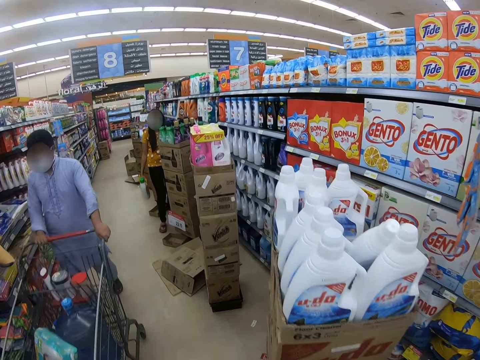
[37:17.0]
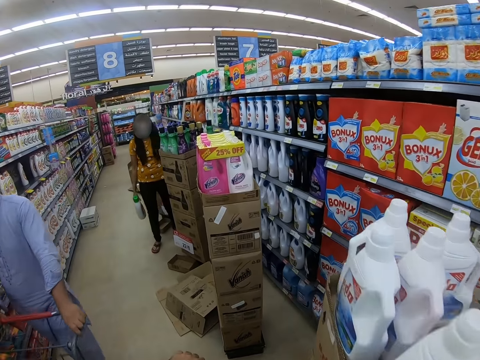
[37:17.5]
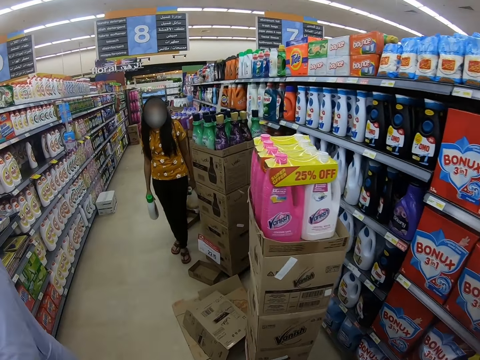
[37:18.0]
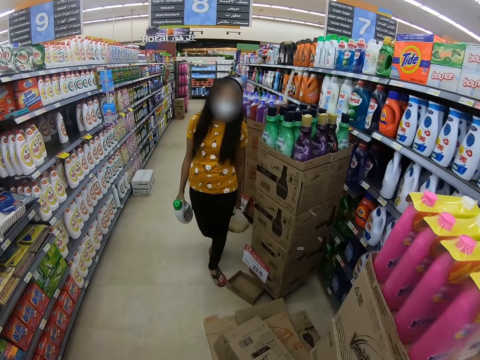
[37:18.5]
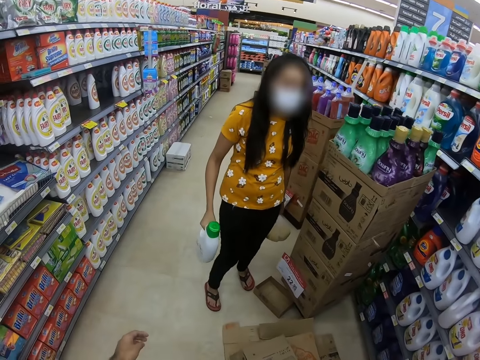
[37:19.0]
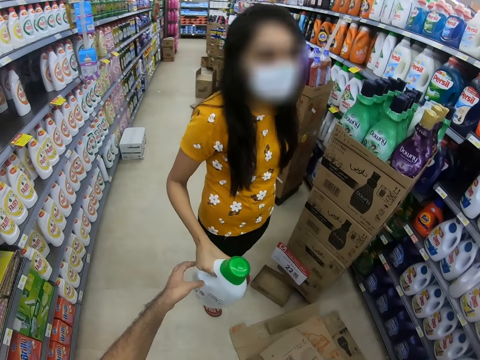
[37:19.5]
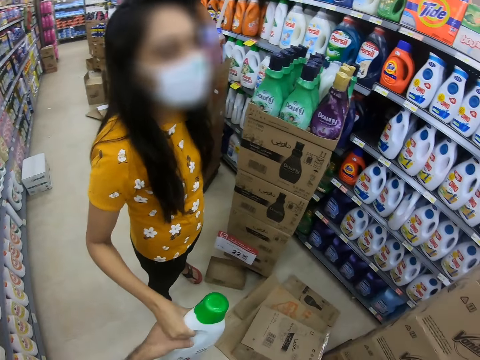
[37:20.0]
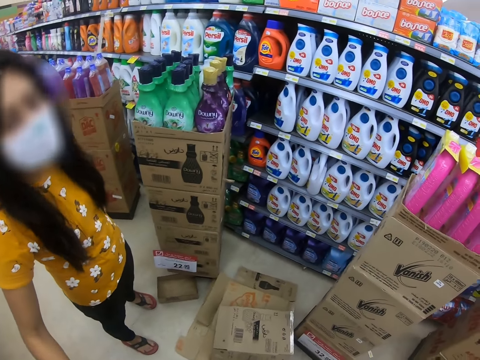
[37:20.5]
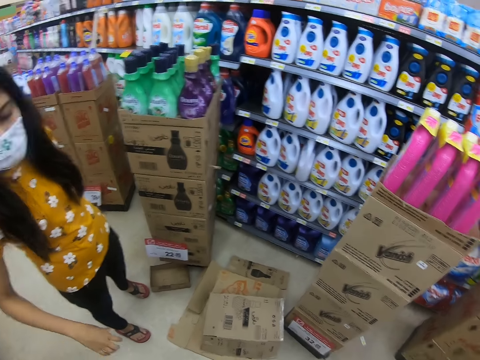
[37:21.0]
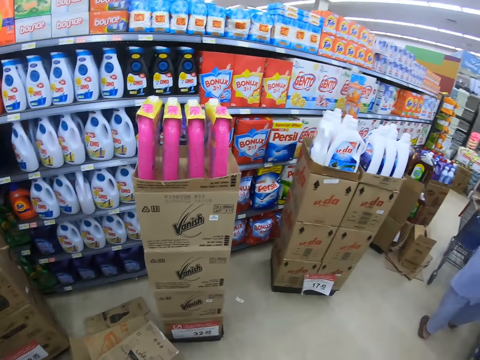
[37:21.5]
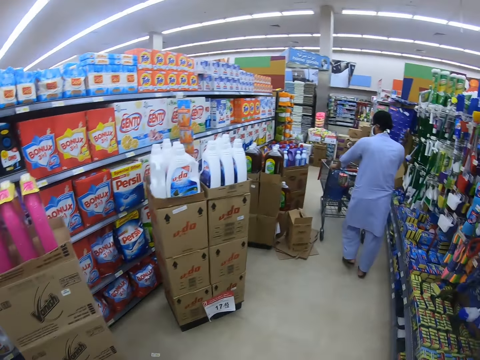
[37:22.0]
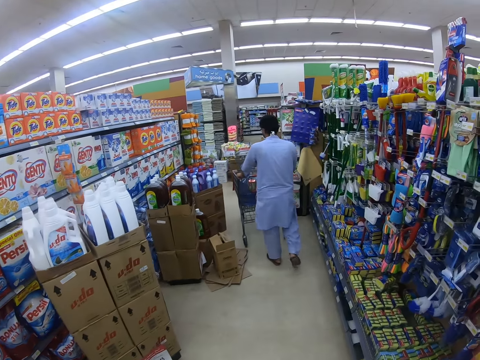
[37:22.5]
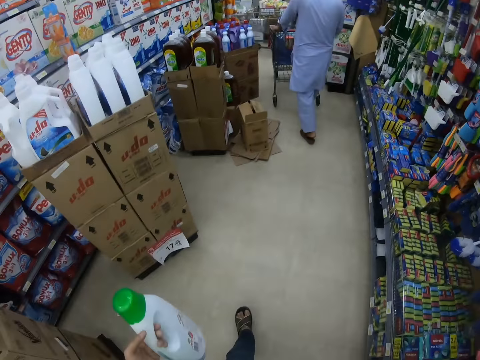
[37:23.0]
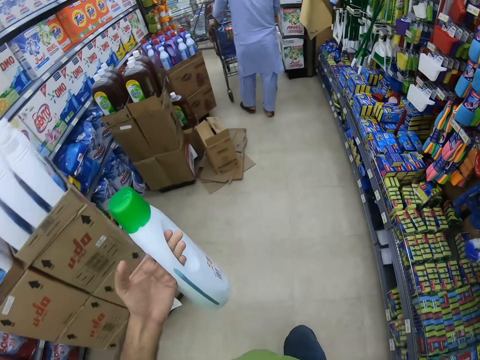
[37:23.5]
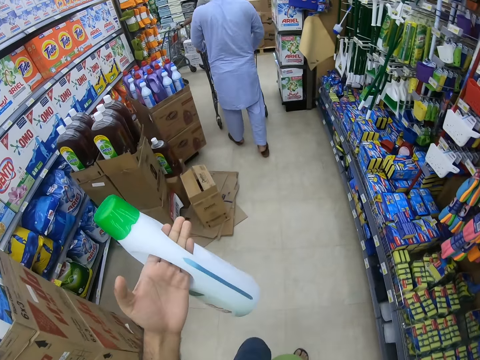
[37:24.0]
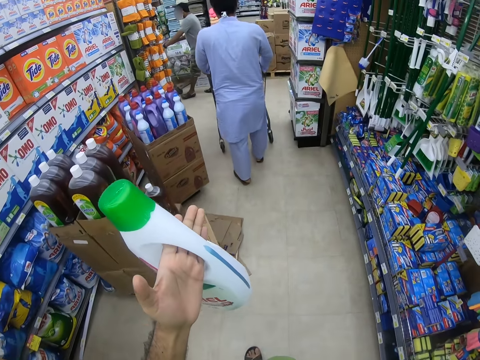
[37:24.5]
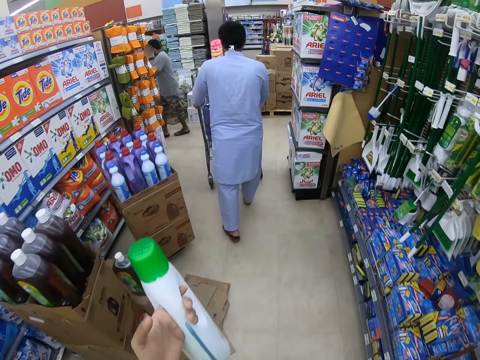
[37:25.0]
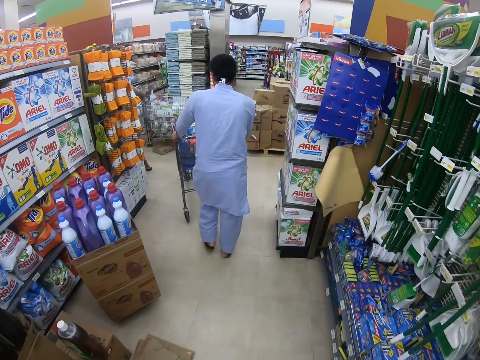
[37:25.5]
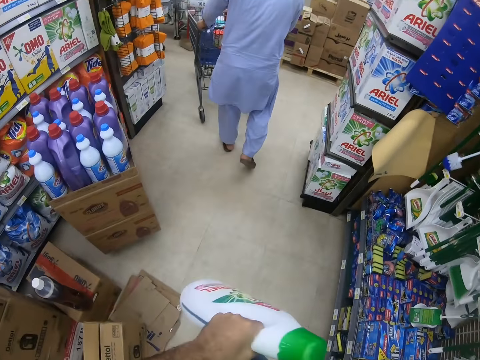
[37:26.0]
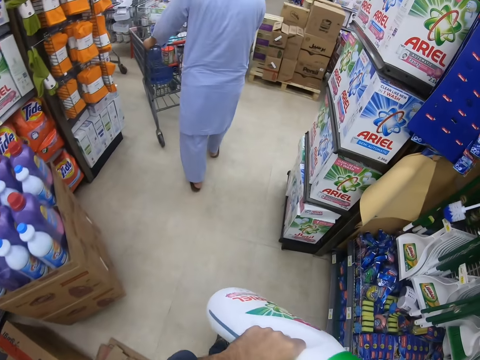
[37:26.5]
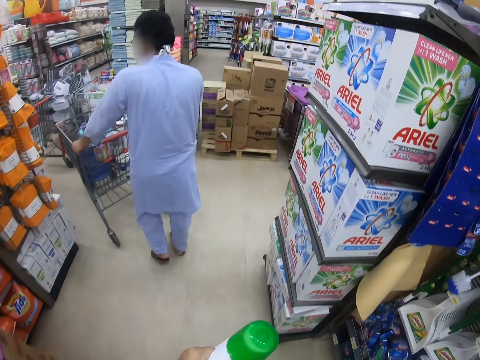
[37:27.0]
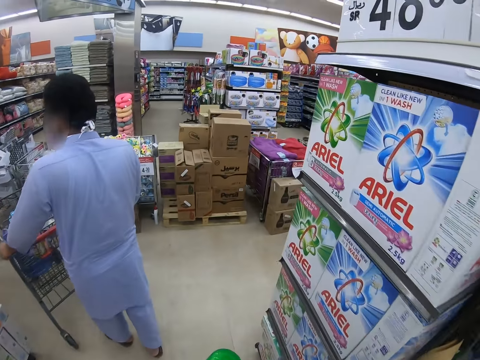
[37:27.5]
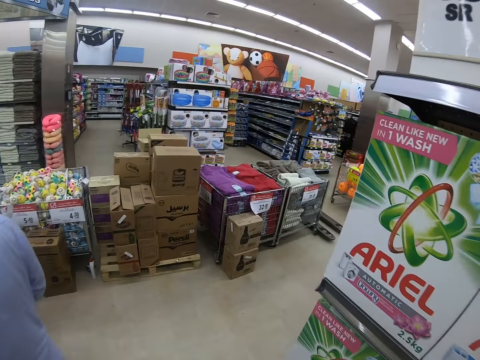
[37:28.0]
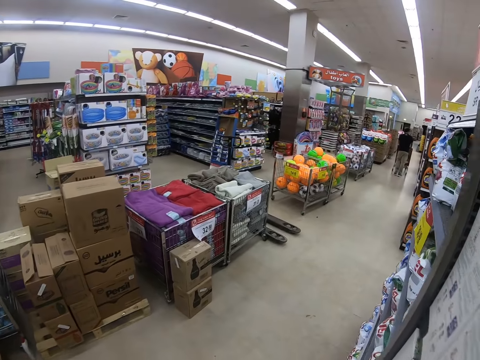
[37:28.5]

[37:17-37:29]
The camera wearer takes a bottle of Persil from the person. They walk around the supermarket. They lift the bottle of Persil and walk in the supermarket.

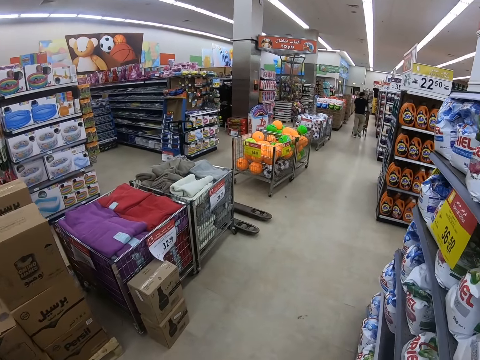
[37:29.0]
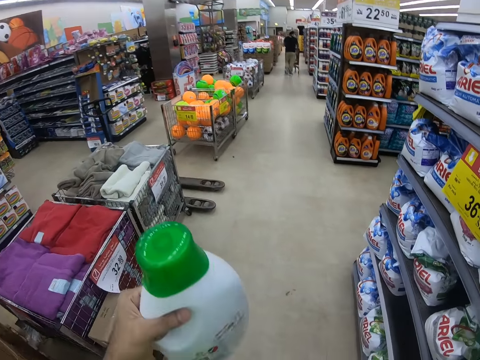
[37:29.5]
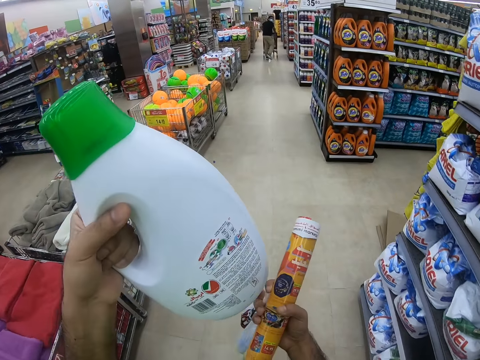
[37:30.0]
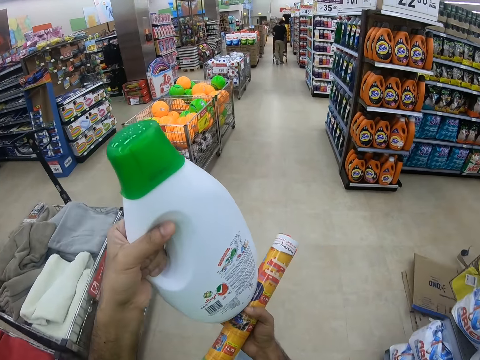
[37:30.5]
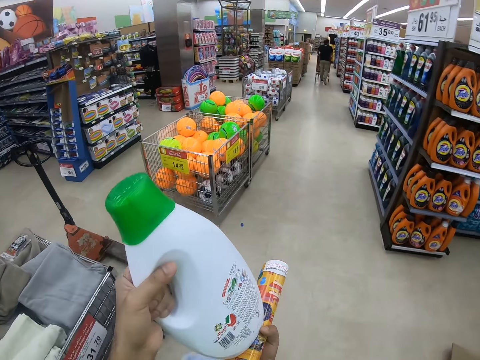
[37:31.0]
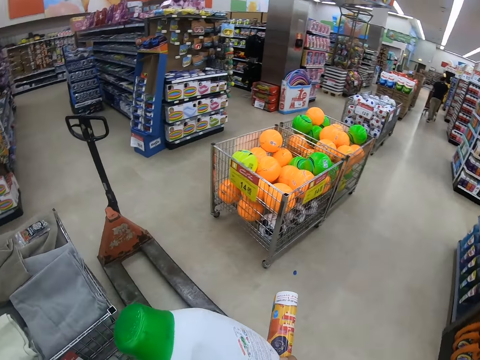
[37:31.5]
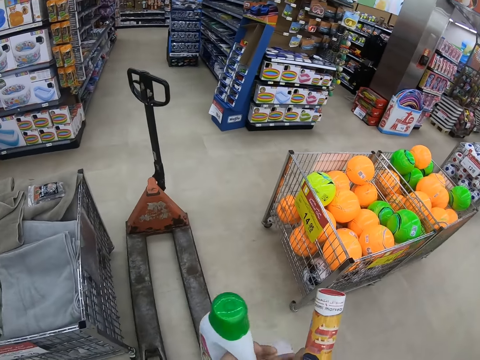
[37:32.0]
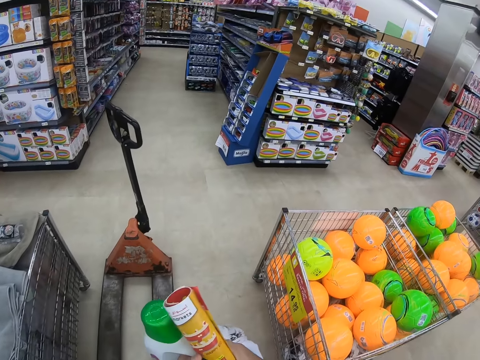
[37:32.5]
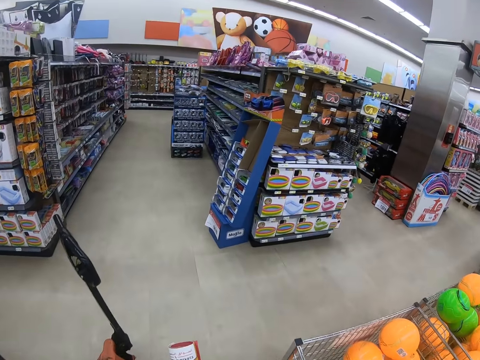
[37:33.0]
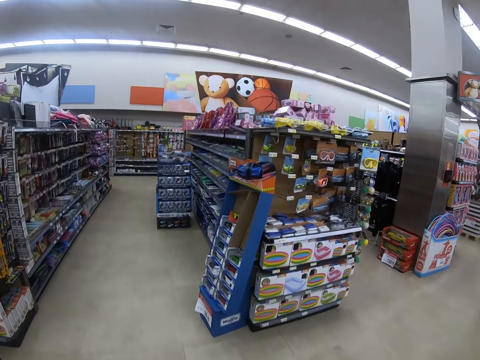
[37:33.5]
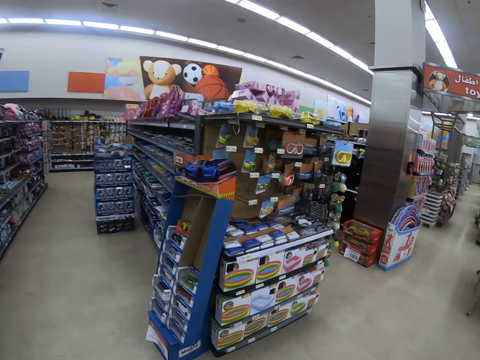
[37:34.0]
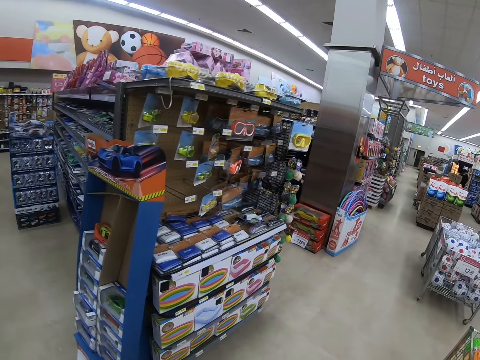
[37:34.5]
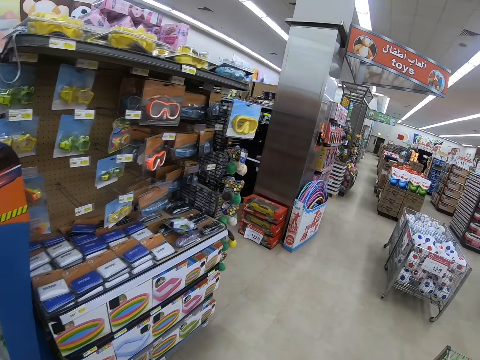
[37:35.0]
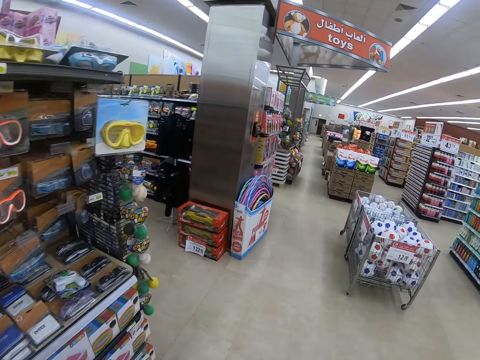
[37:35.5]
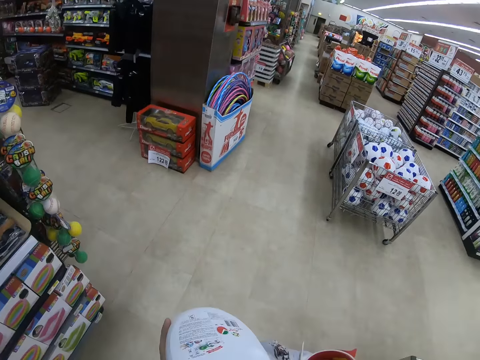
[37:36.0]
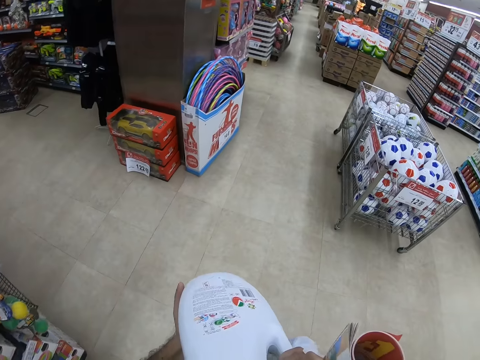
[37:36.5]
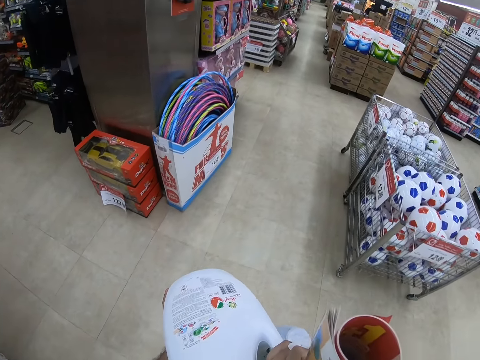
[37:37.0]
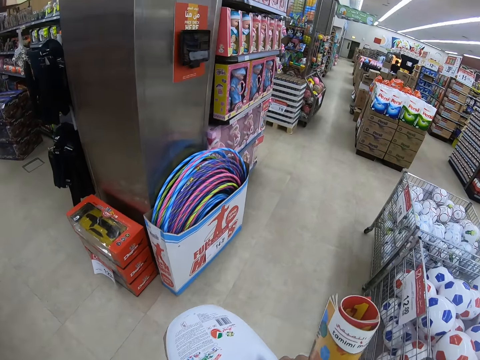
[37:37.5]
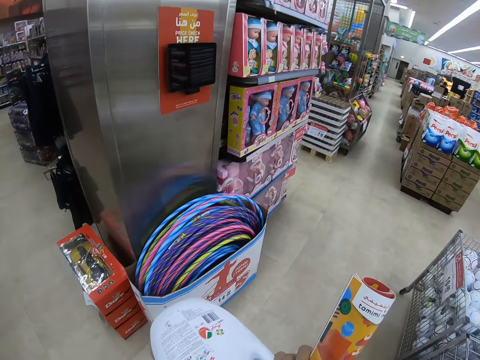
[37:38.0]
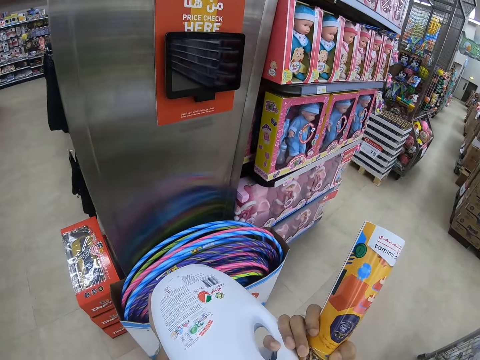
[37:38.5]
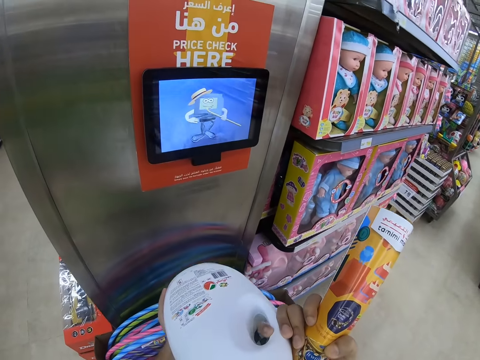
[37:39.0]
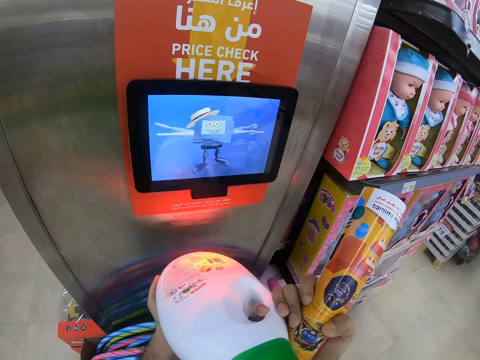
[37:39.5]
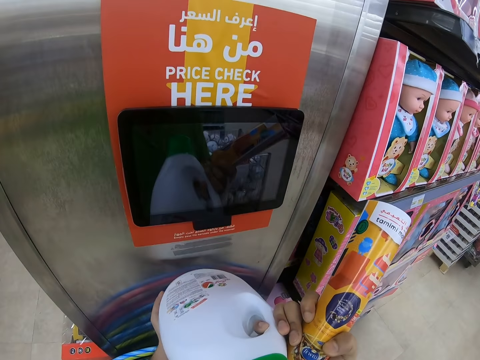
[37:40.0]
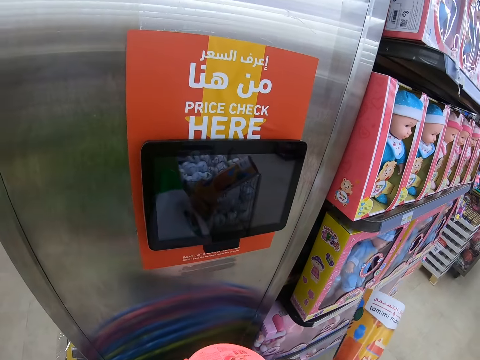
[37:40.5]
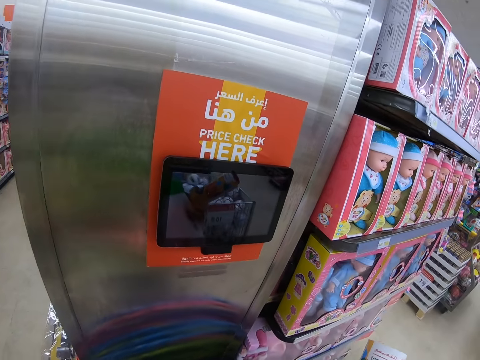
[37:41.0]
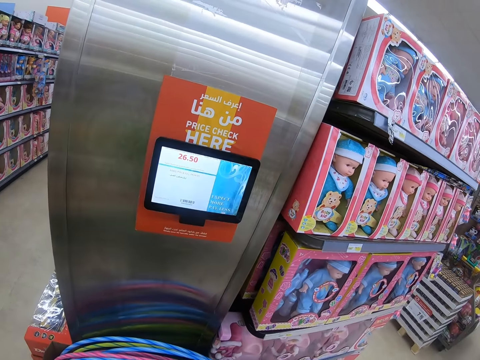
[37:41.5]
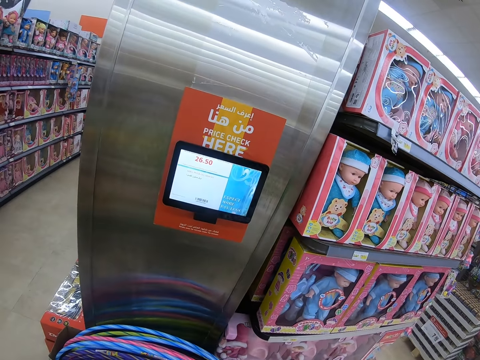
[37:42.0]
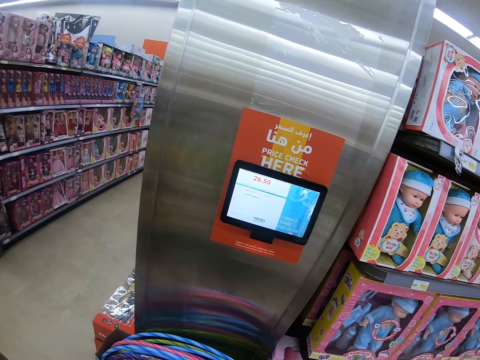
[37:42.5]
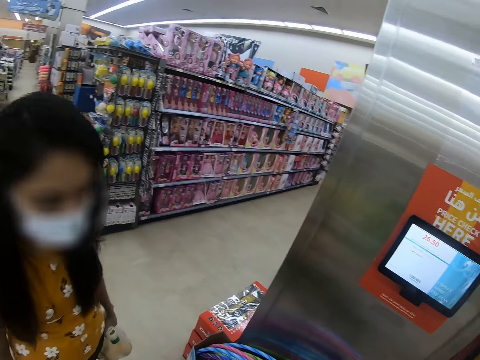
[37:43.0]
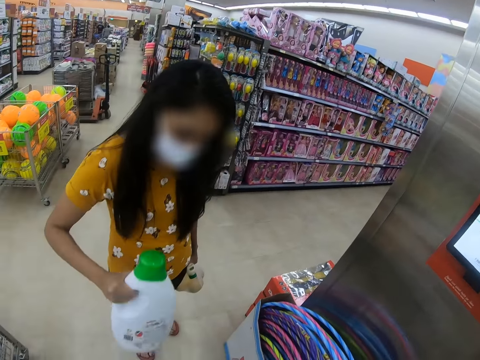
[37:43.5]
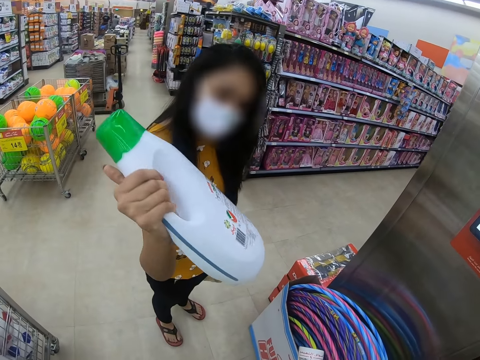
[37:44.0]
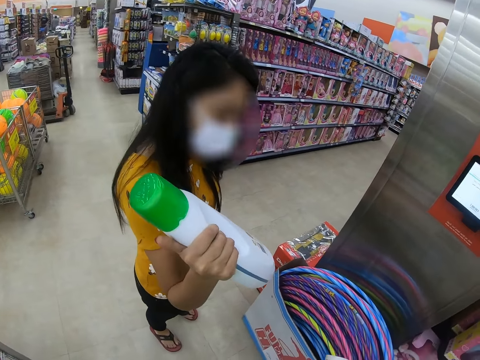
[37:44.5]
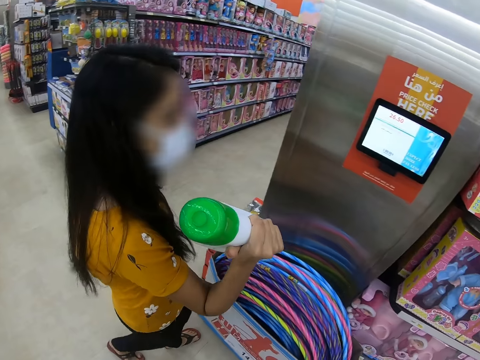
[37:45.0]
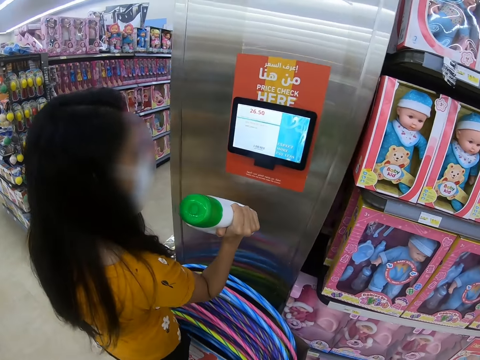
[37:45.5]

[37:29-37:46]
The camera wearer reads on the bottle of Persil. They walk in the supermarket. They scan the bottle of Persil on a scanner machine. They check the price of the detergent. They read on the scanner machine. They give the bottle of Persil to the person. The person holds the detergent and lifts the bottle of Persil.
